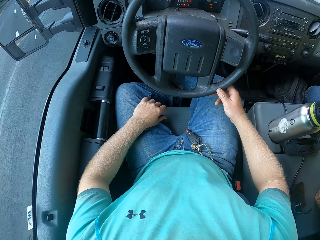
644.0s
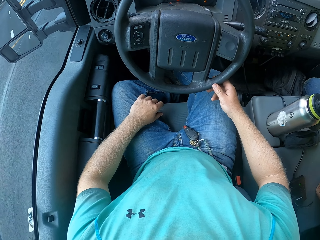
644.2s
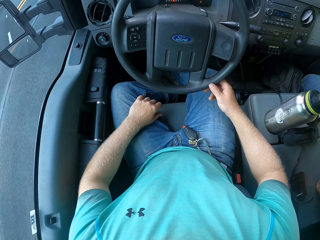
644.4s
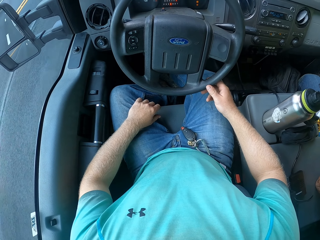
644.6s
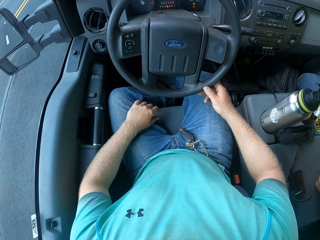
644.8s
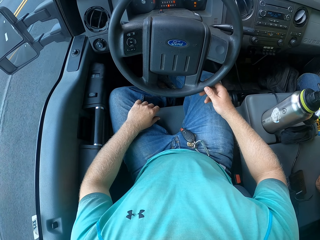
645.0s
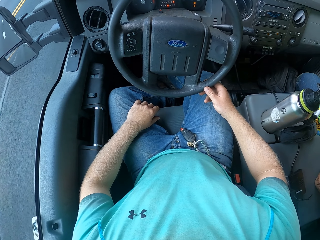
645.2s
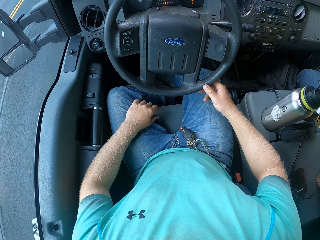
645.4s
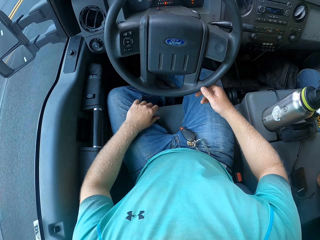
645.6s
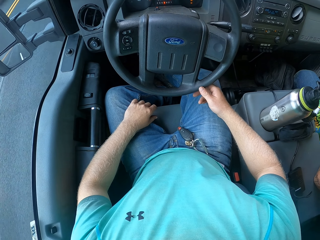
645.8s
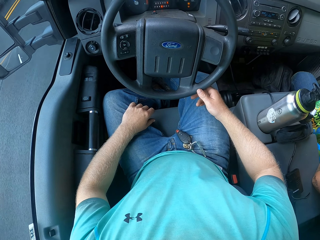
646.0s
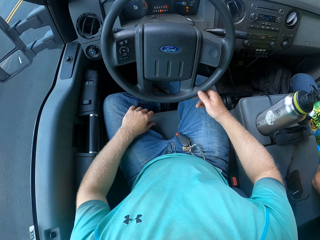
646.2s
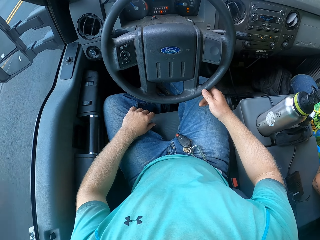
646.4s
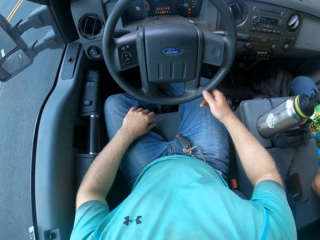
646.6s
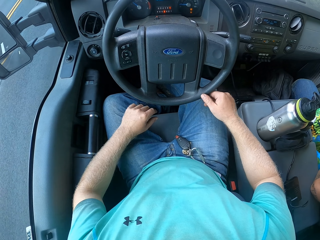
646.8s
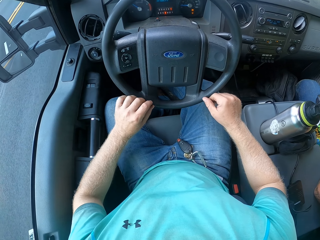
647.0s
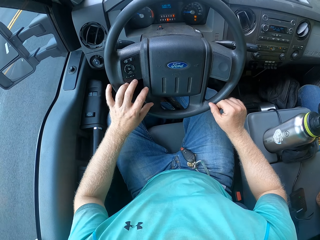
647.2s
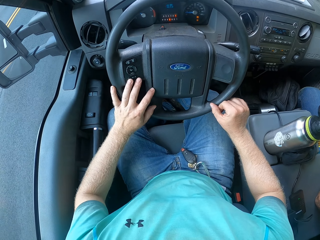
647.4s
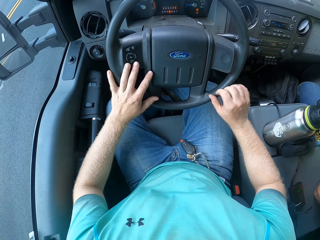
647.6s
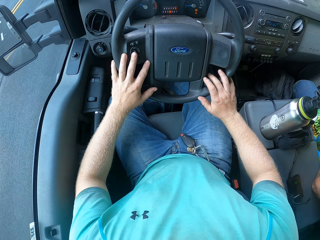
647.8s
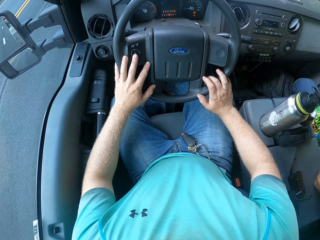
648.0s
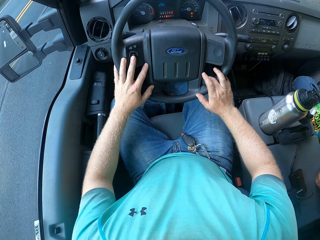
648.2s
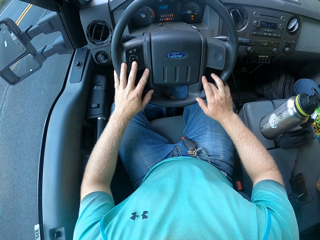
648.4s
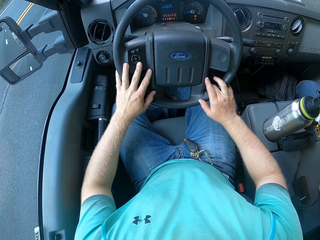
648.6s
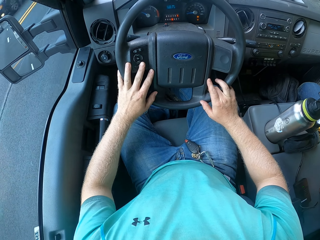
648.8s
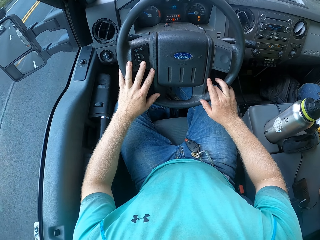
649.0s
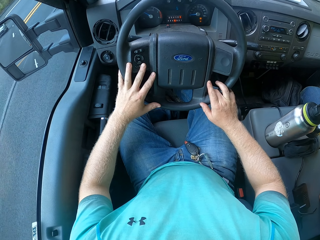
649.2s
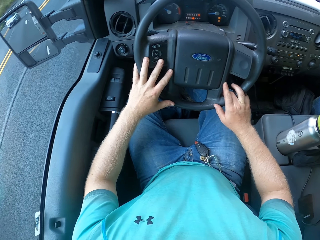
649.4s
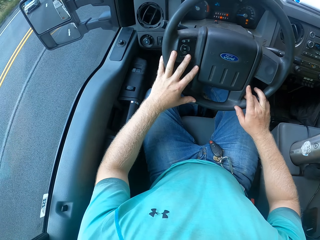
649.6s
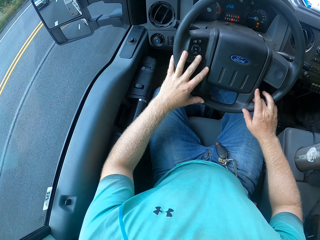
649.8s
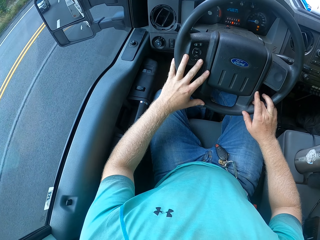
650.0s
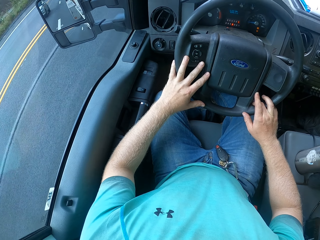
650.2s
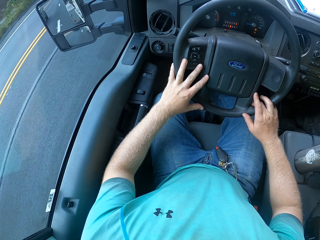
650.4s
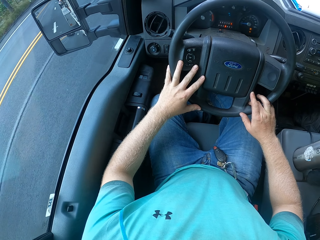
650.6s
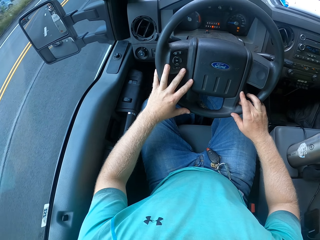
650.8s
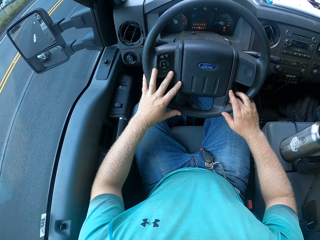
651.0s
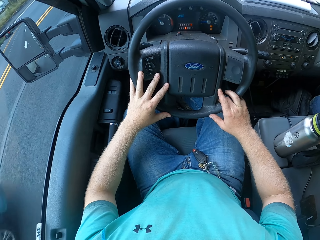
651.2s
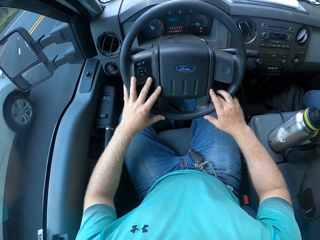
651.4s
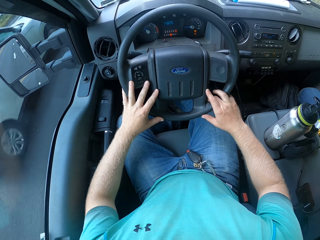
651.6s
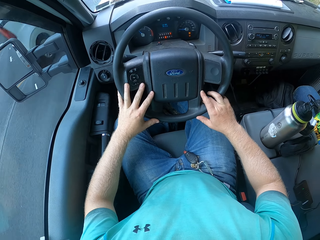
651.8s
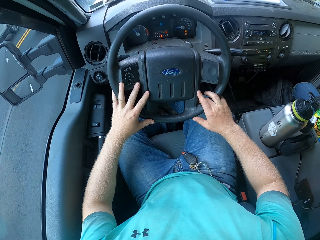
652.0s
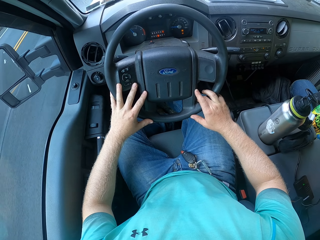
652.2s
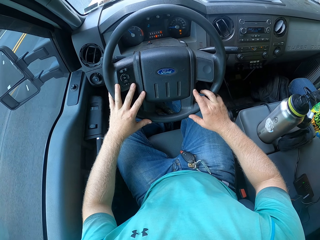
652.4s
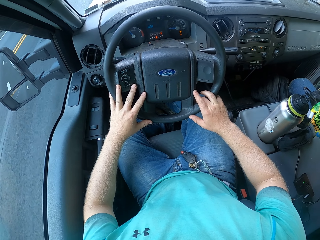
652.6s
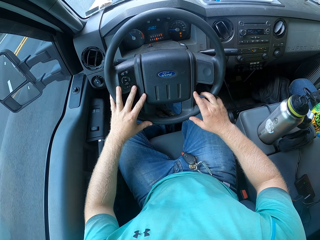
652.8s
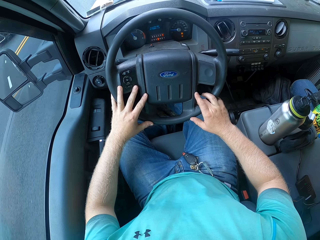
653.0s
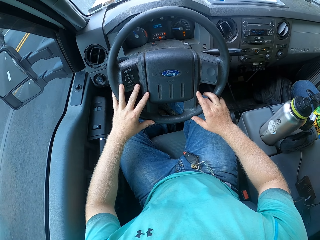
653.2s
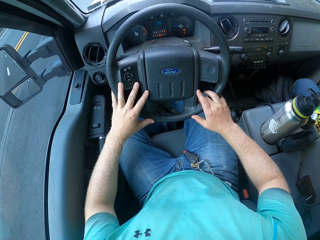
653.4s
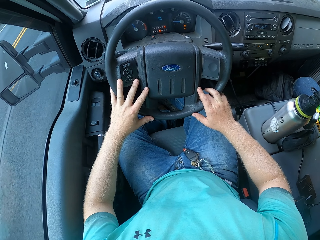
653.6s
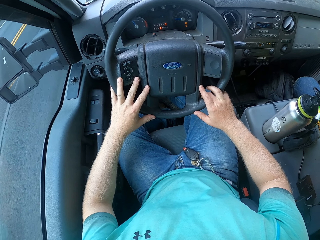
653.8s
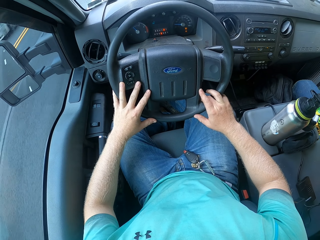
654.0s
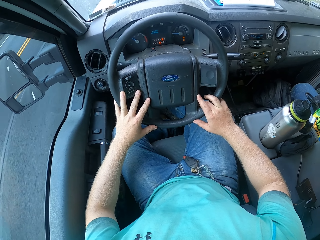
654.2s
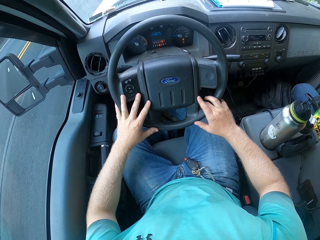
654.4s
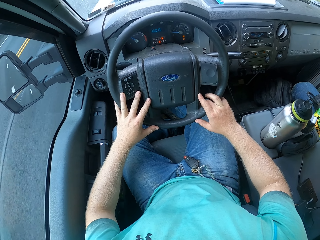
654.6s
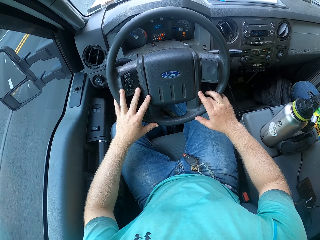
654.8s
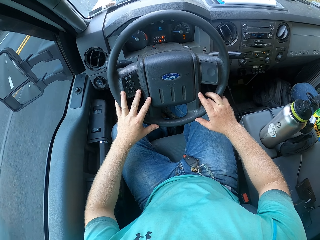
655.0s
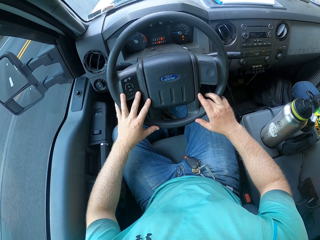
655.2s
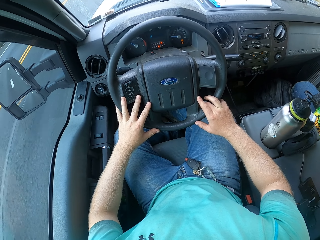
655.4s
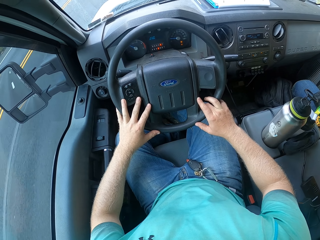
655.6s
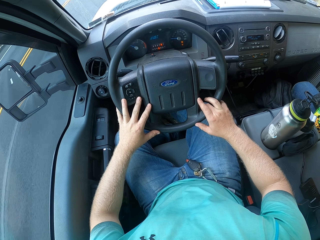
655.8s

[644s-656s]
The camera wearer drives the car on the road and places both hands on the steering.

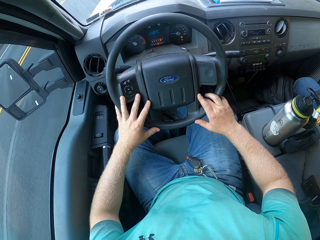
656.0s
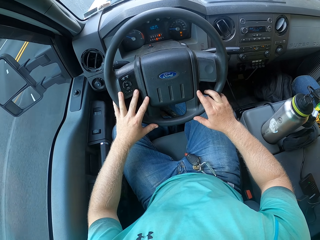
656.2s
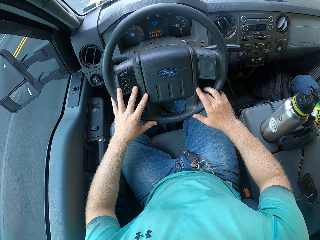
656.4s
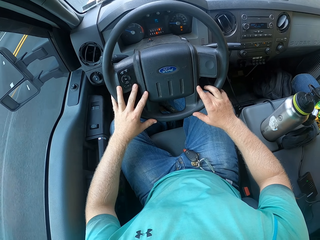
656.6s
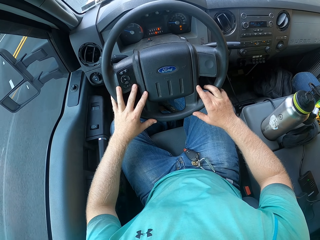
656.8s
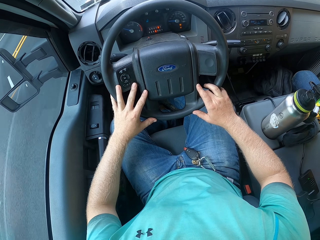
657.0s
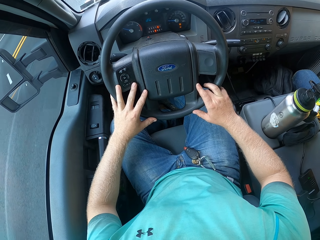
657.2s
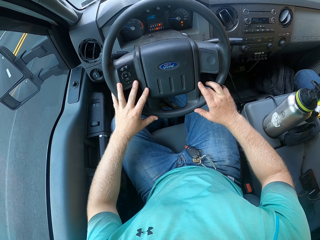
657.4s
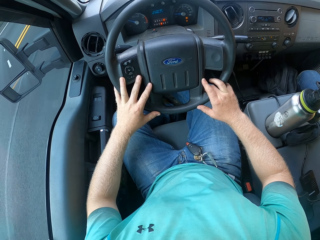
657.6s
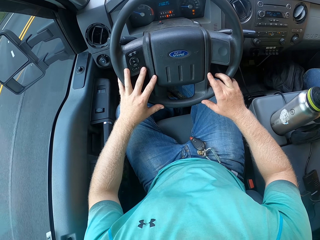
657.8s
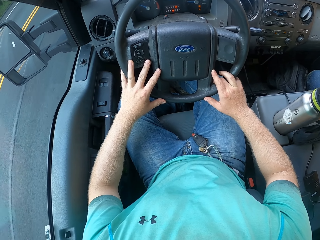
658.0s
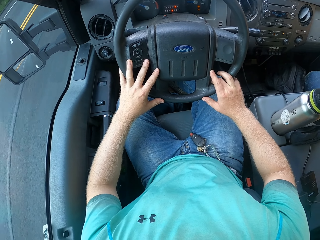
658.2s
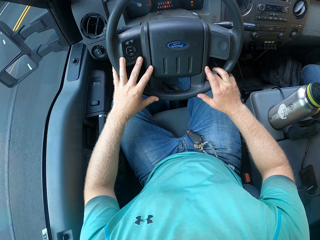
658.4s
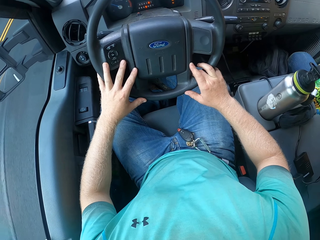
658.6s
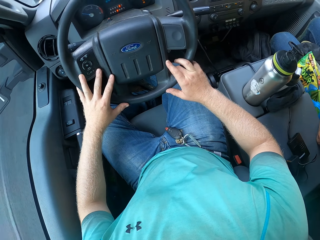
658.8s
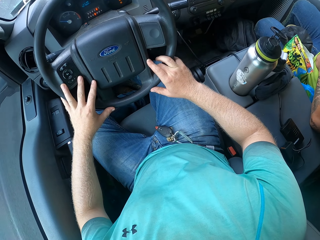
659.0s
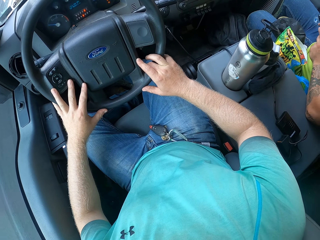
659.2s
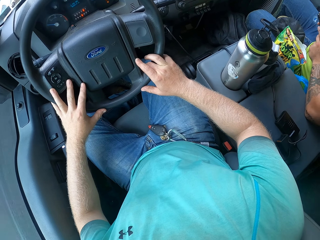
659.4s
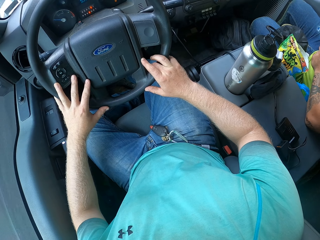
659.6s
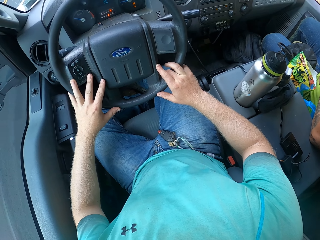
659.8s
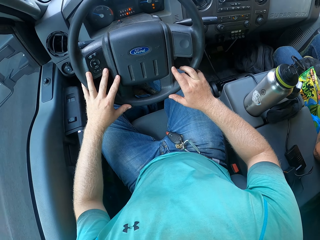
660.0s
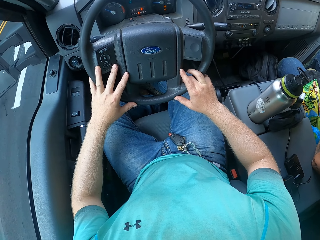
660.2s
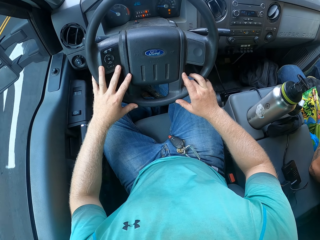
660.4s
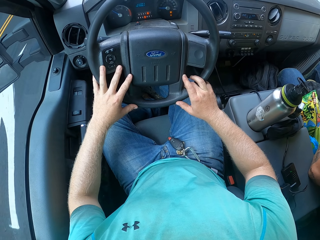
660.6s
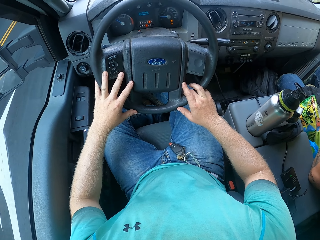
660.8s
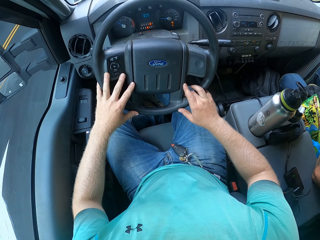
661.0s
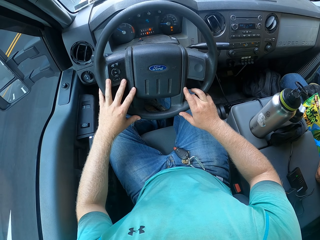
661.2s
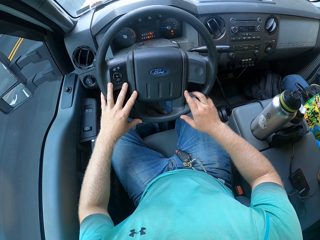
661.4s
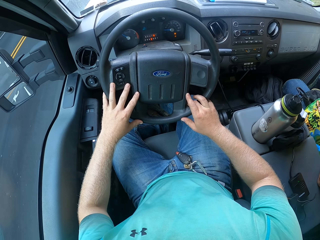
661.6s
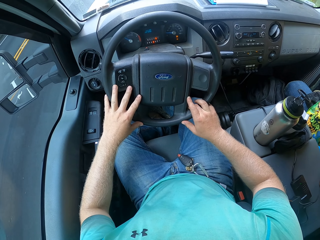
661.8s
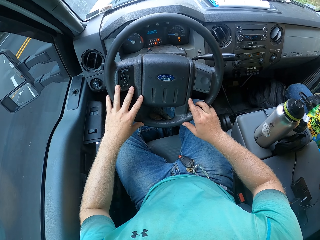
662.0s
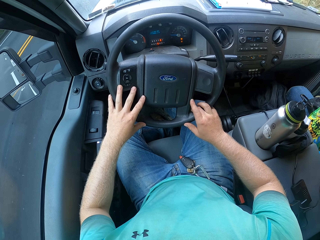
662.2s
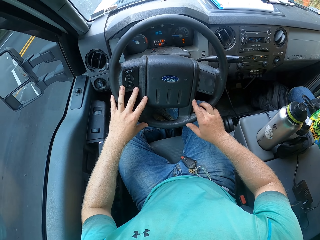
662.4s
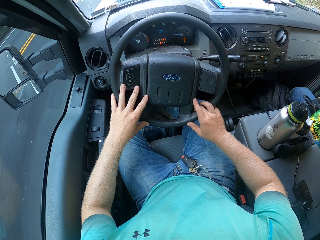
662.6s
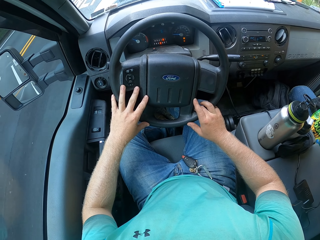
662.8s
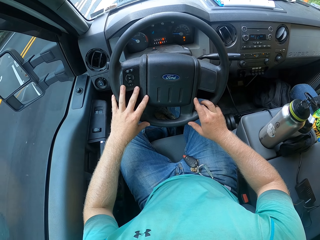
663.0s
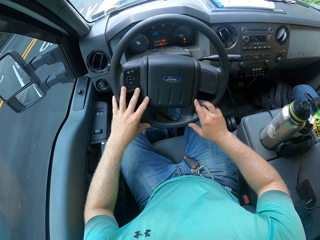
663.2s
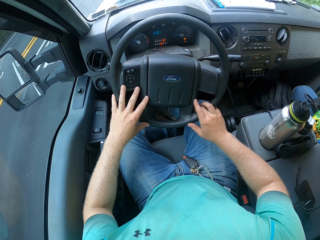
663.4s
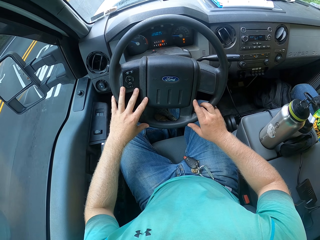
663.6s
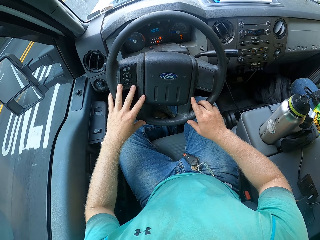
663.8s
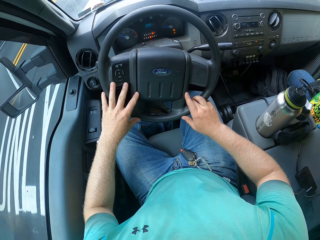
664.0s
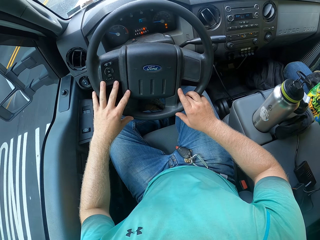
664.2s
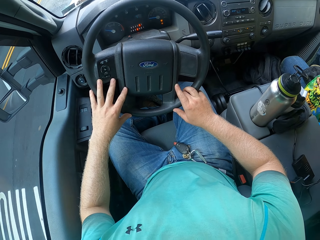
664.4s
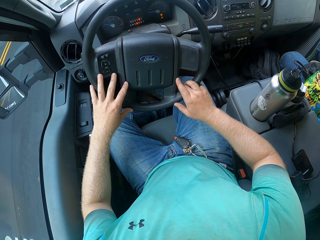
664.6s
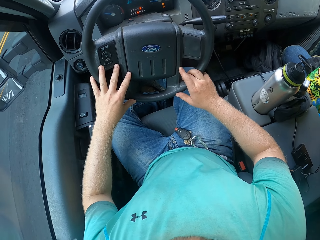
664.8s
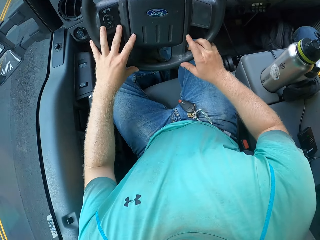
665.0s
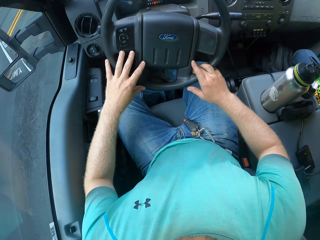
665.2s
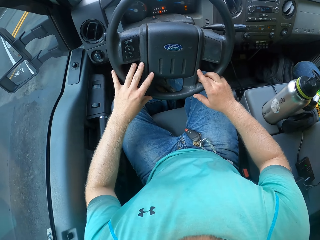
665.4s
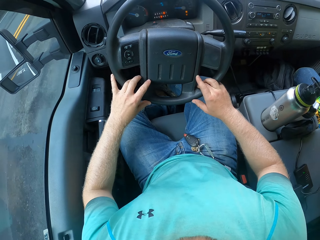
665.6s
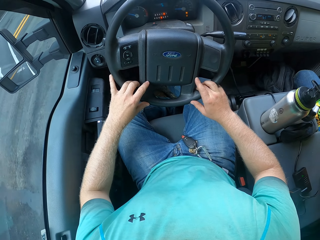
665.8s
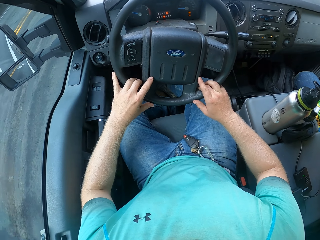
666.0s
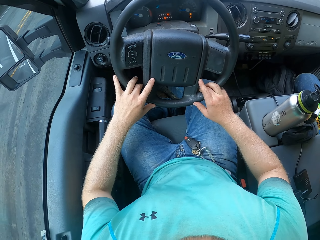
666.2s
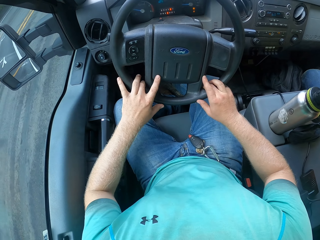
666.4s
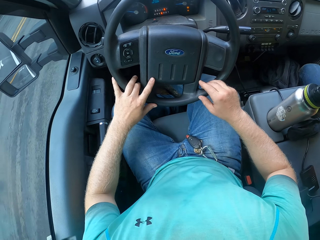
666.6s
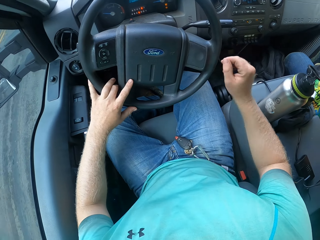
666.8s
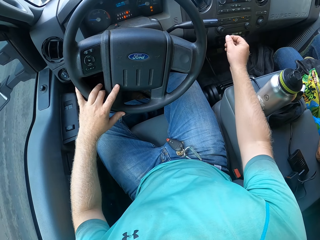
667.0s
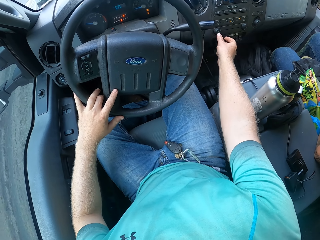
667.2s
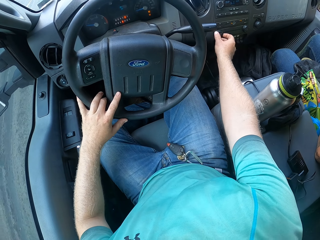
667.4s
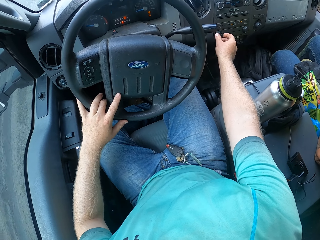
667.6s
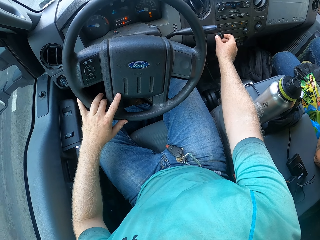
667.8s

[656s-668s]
The camera wearer turns a knob in the center console of the truck with his right hand.
